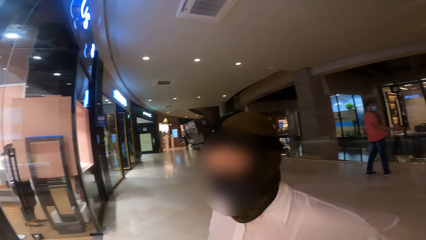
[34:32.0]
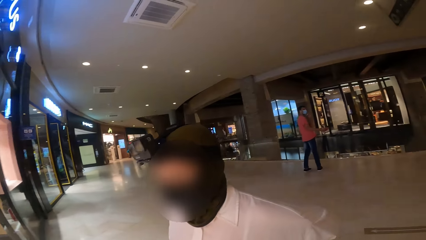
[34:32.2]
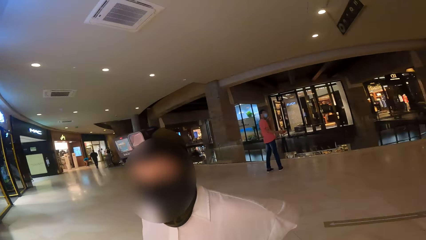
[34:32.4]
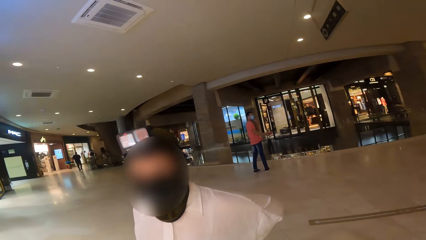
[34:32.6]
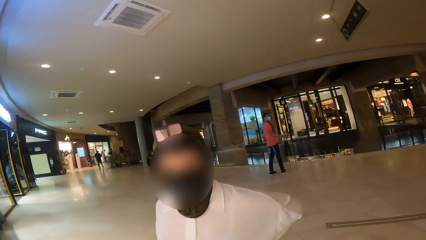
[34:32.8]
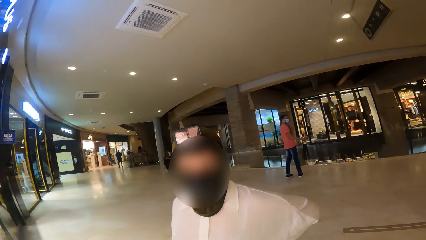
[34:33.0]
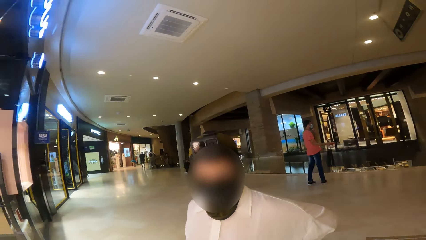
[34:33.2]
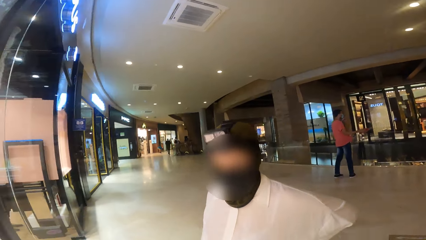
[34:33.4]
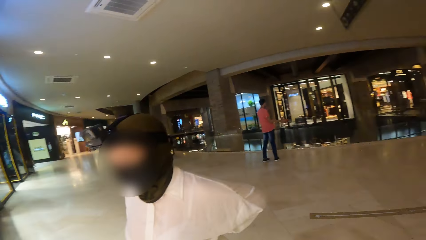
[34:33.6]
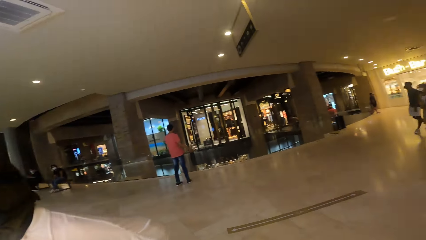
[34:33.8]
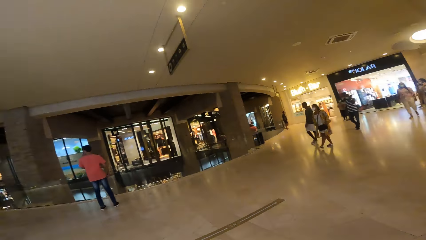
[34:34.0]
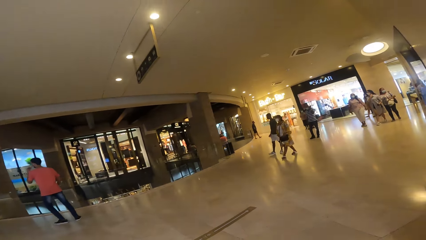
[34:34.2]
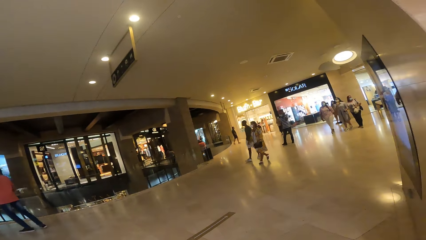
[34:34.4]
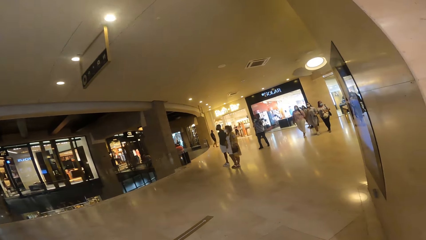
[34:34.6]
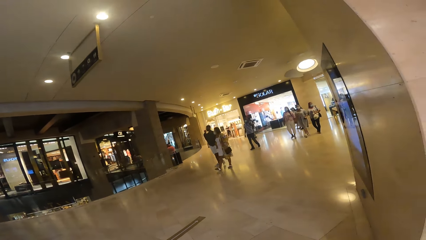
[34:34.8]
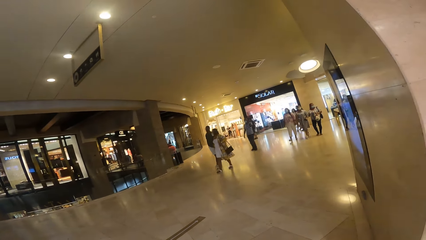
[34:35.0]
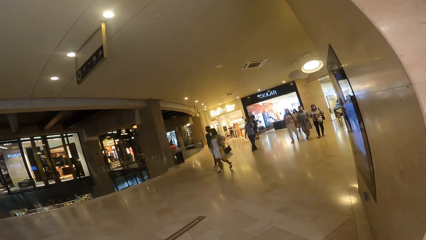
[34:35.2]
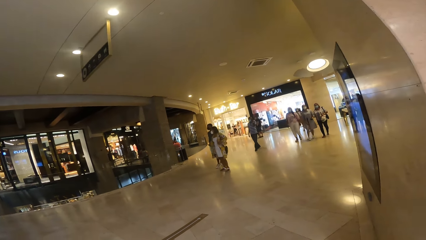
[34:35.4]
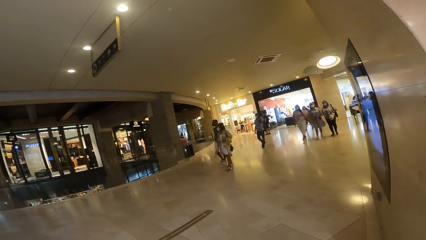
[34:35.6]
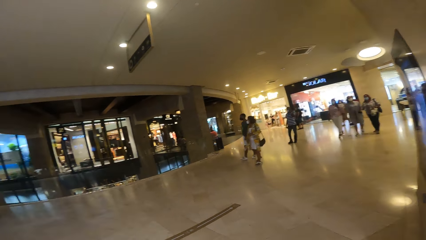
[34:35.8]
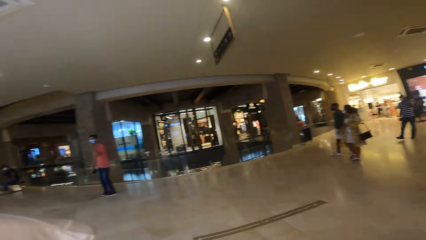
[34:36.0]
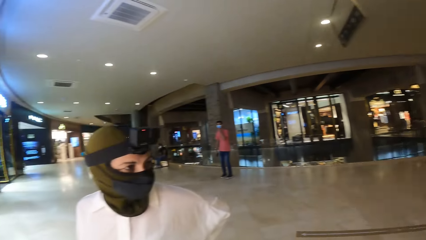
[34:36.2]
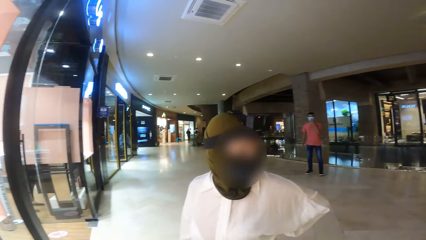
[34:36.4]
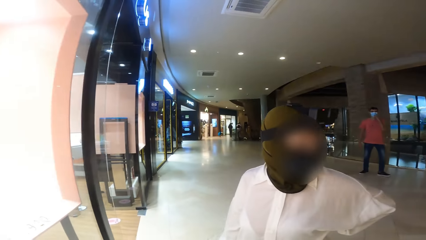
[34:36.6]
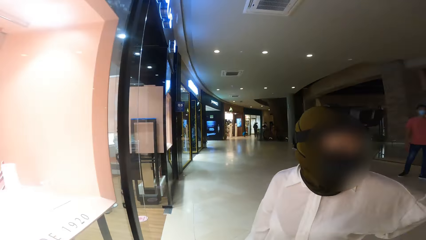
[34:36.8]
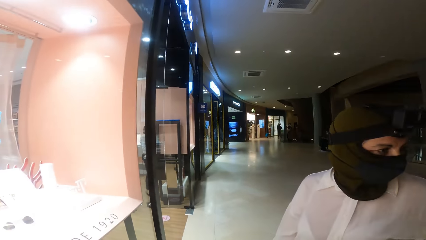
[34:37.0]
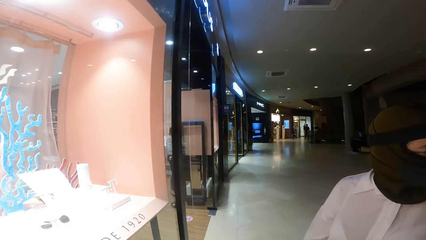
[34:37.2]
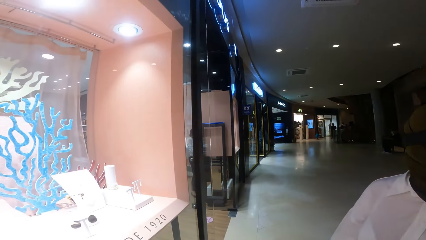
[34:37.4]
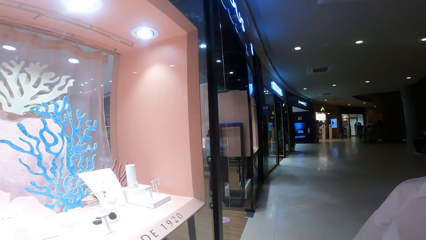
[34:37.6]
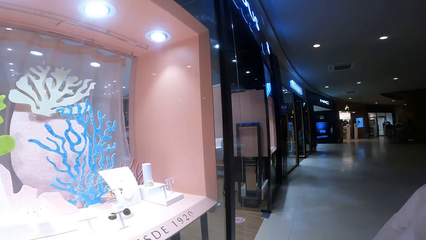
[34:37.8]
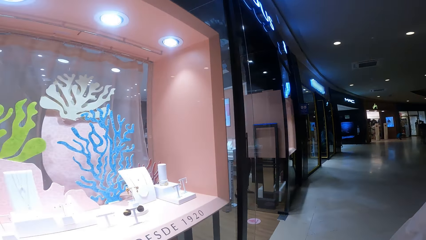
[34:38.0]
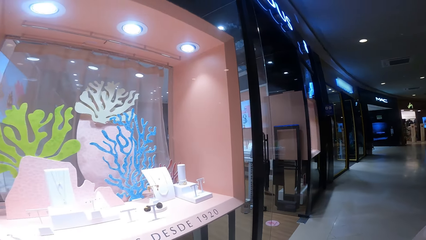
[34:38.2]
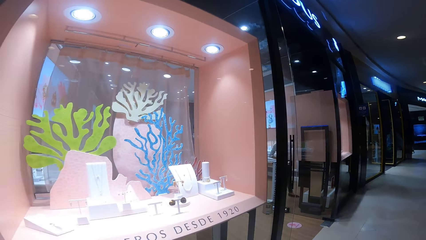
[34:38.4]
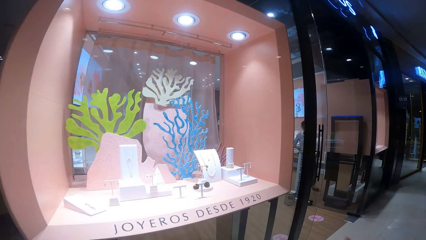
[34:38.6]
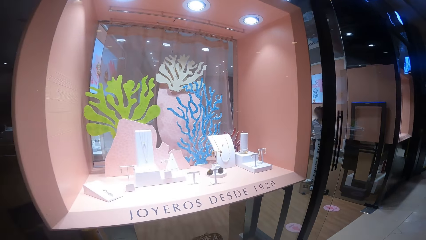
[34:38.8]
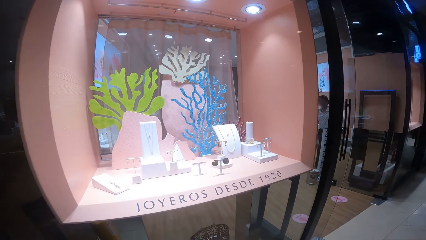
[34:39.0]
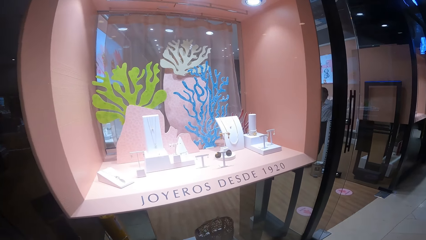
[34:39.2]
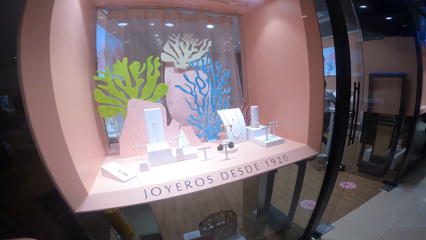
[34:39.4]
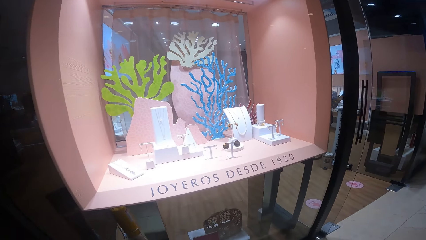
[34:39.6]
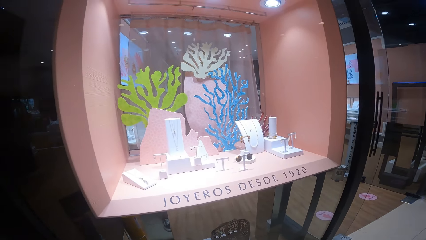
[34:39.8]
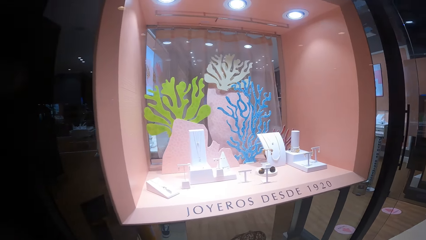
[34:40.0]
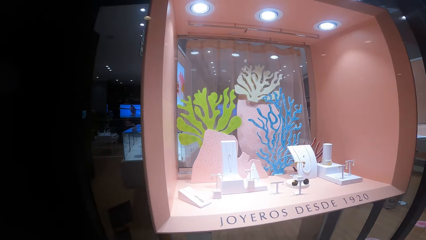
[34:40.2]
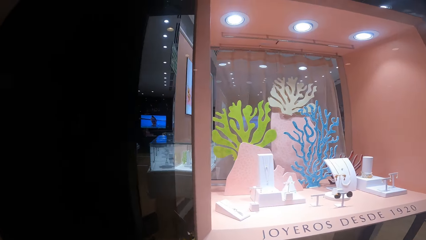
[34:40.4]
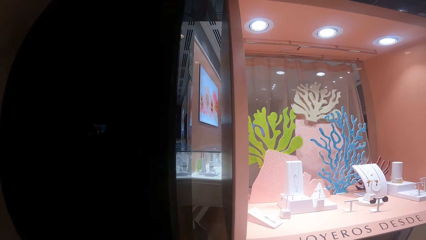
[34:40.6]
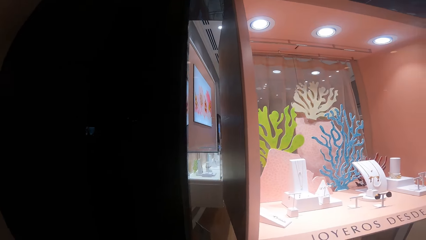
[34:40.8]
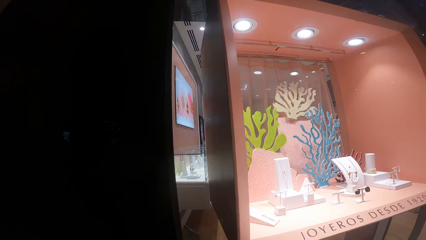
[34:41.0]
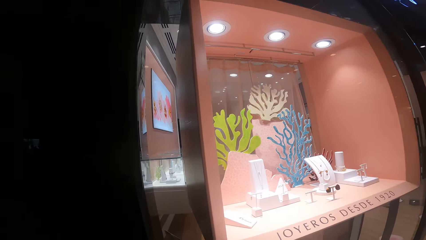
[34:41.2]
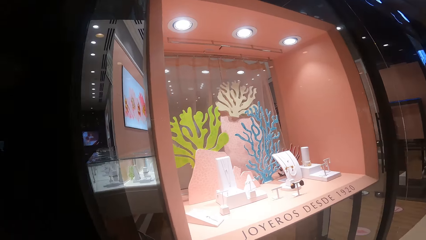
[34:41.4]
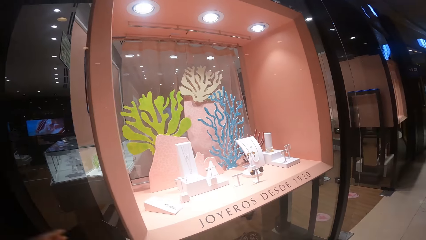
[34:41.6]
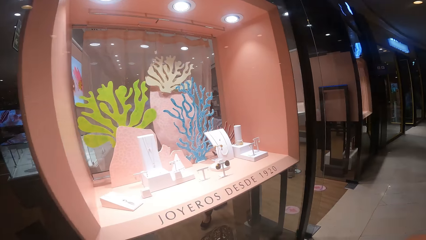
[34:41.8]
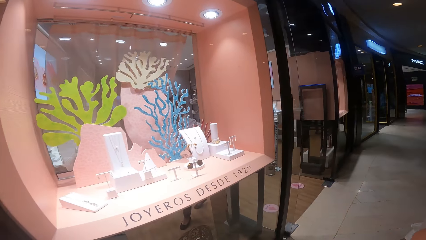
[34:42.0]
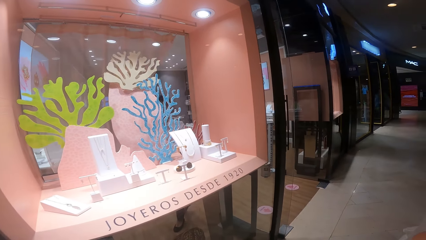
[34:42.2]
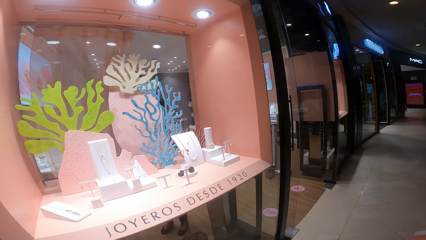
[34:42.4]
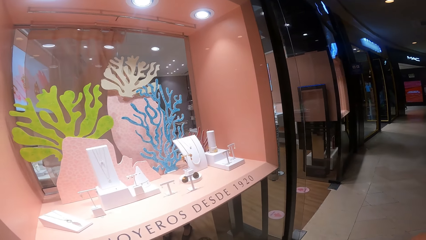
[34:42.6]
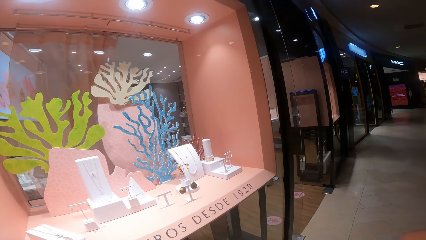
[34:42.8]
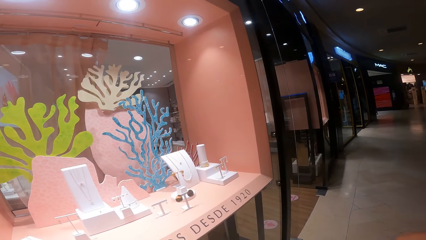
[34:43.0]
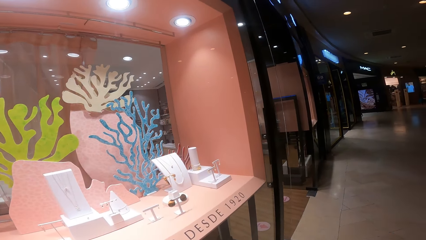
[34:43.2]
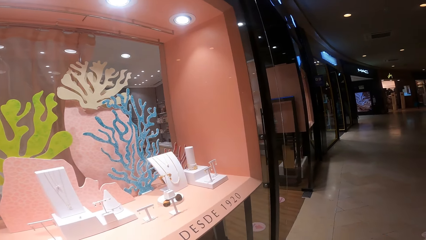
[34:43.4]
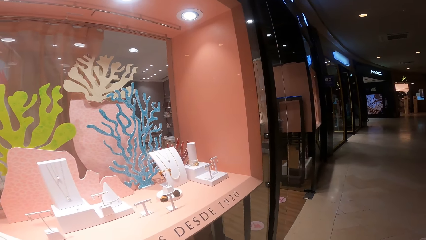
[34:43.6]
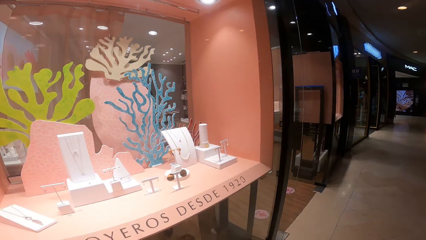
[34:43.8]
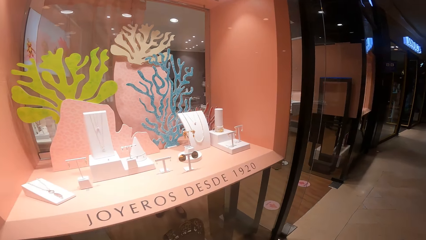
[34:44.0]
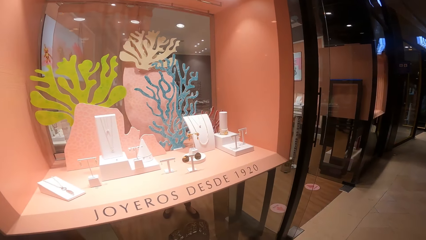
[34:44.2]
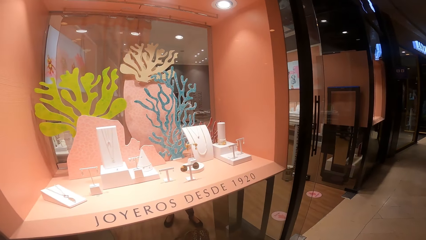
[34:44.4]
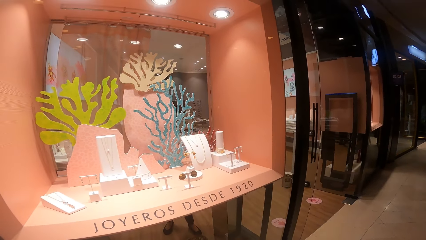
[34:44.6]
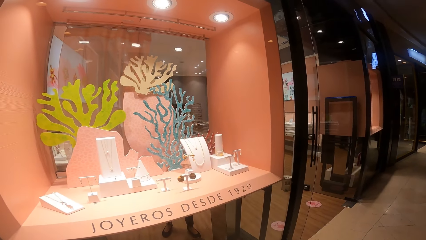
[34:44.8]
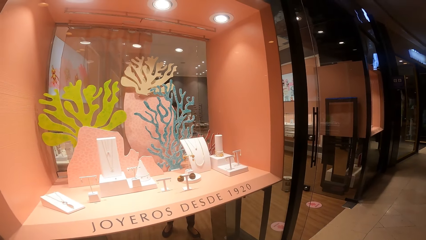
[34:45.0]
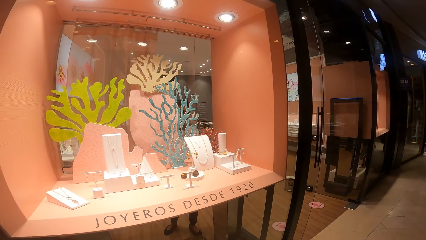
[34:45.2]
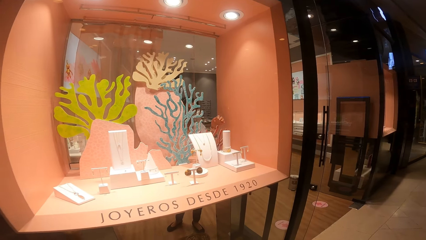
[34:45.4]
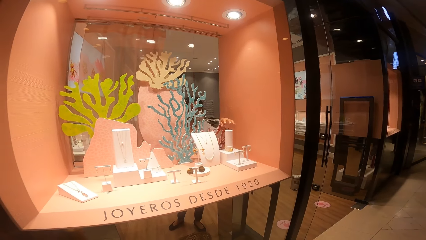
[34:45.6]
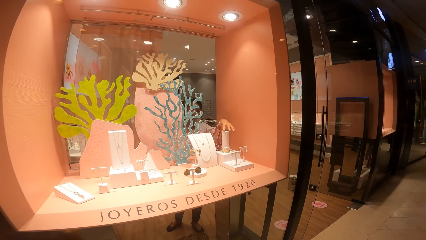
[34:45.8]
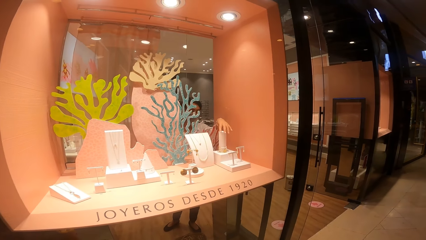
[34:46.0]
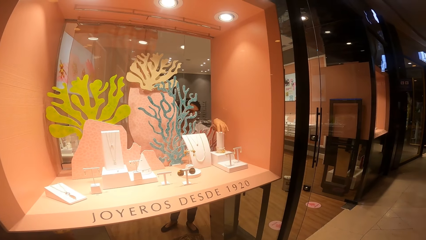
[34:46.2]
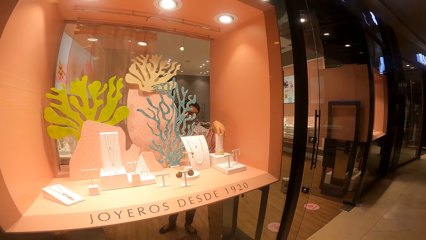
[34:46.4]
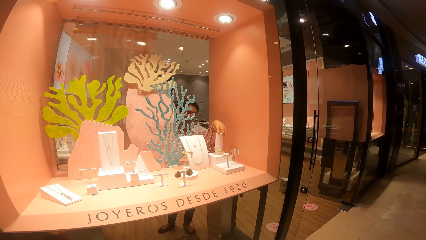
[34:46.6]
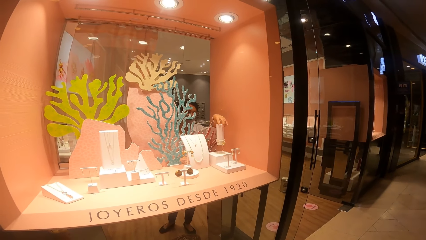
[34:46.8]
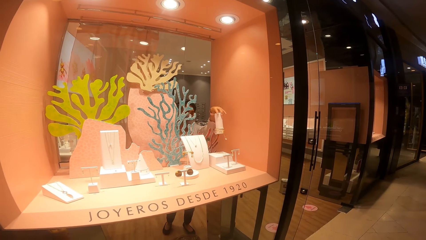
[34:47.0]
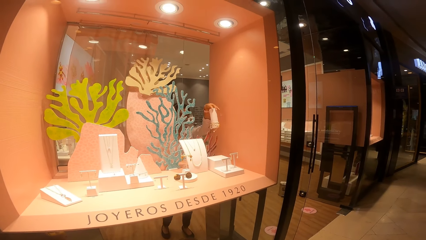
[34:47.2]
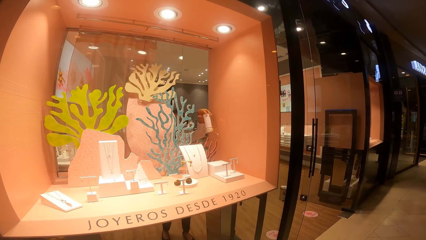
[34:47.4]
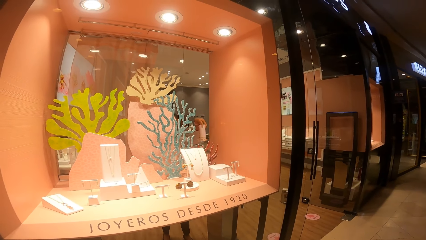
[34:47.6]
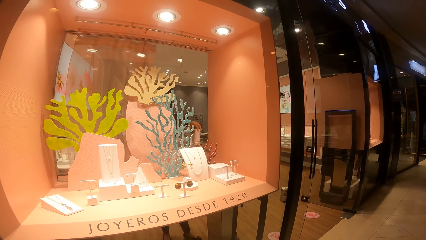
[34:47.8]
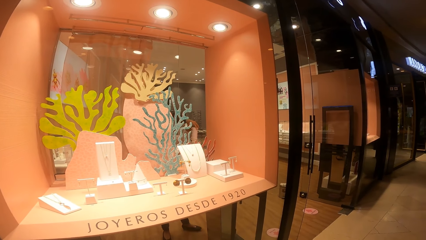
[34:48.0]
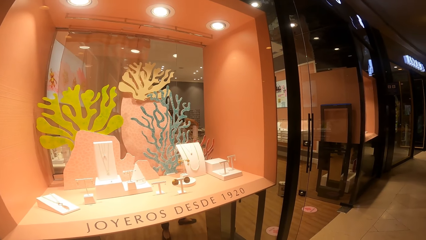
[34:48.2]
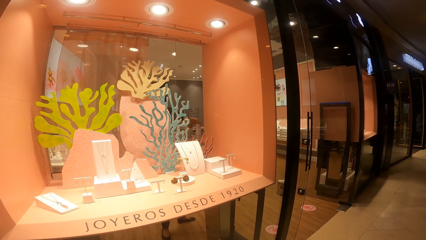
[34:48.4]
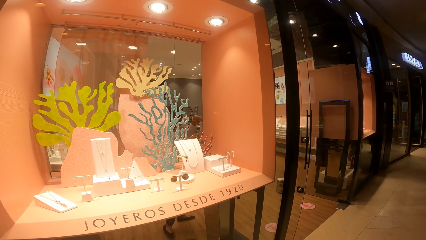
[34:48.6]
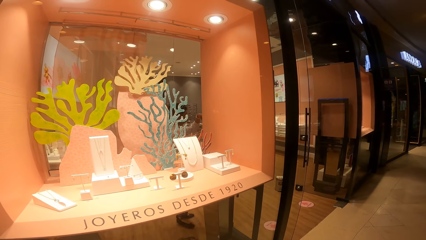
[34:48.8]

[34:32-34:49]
The attendant adjusts a curtain of a show glass with her right hand. The attendant picks up a jewelry holder in the show glass with her left hand.
